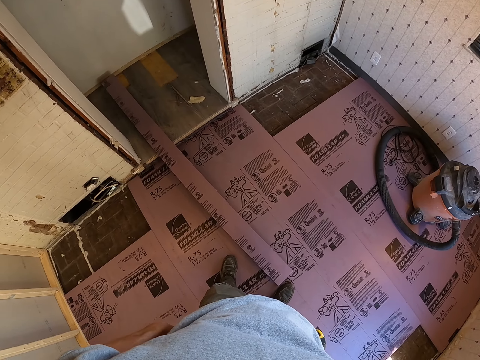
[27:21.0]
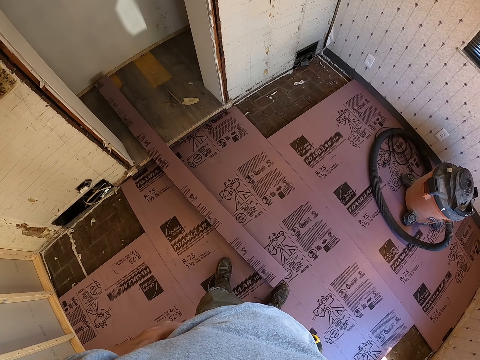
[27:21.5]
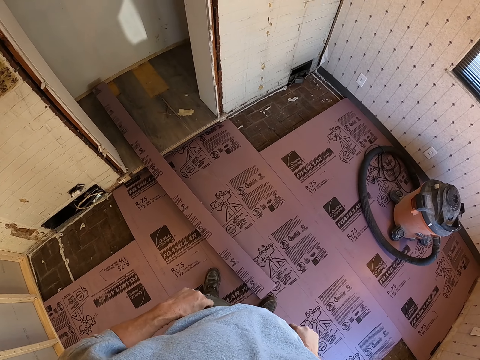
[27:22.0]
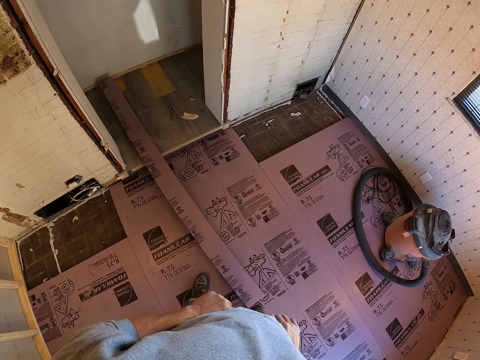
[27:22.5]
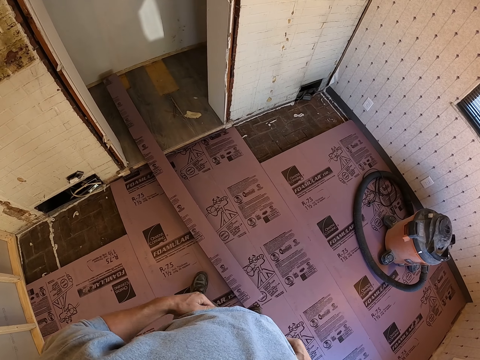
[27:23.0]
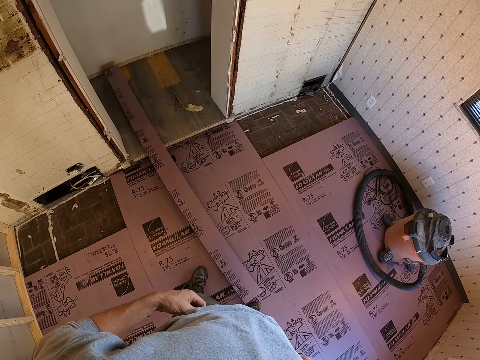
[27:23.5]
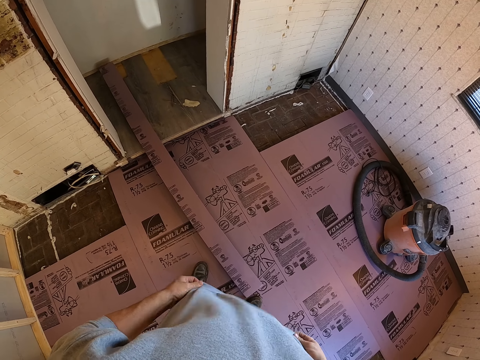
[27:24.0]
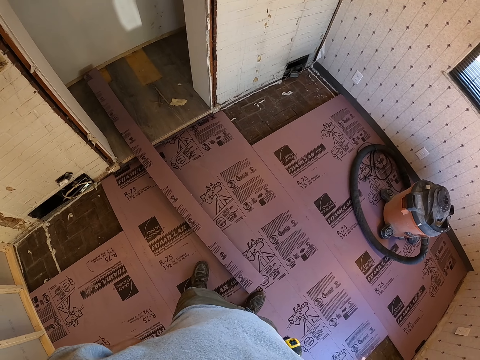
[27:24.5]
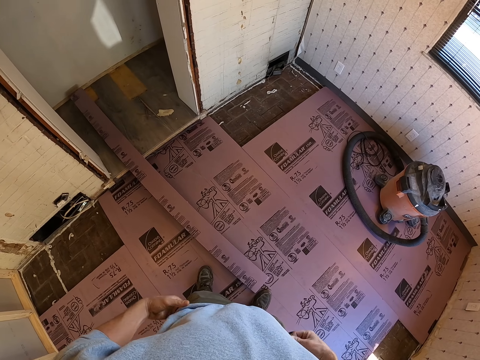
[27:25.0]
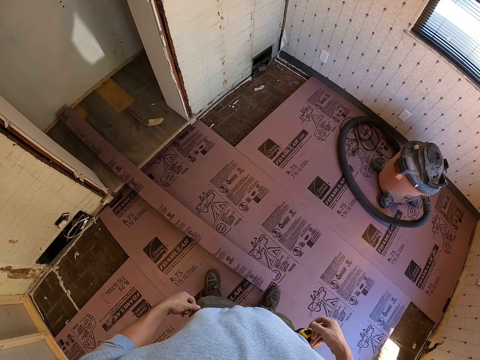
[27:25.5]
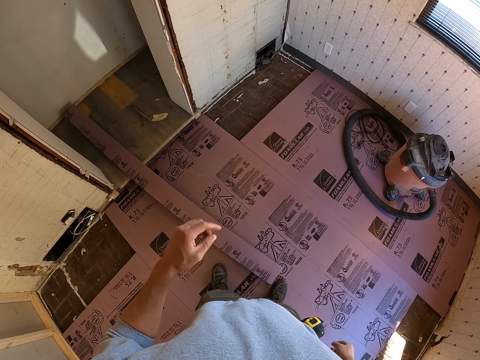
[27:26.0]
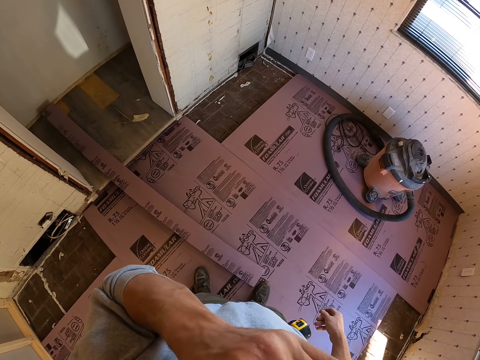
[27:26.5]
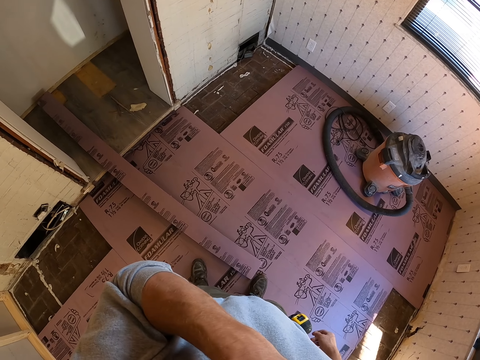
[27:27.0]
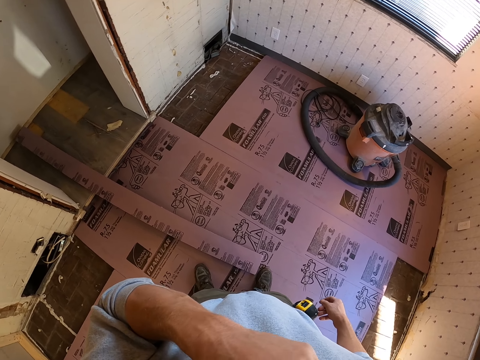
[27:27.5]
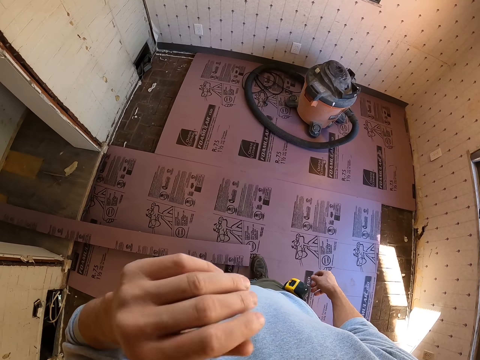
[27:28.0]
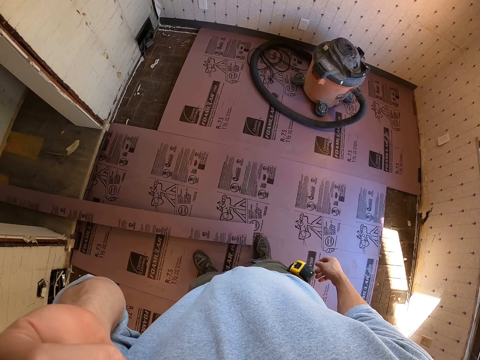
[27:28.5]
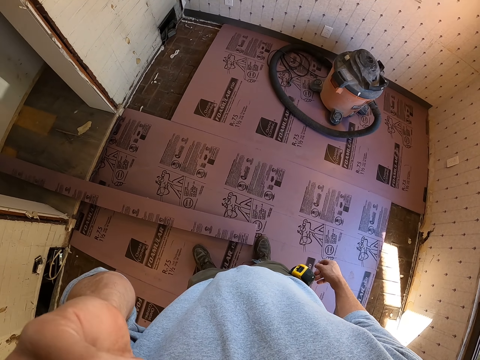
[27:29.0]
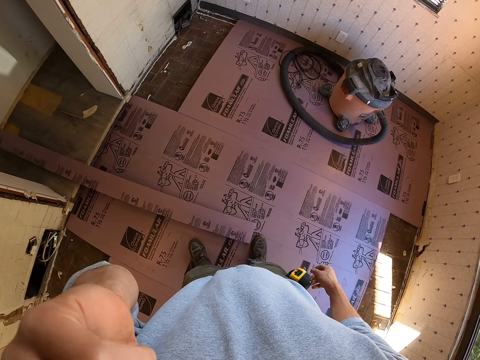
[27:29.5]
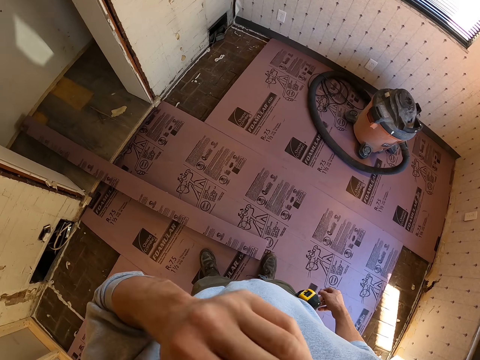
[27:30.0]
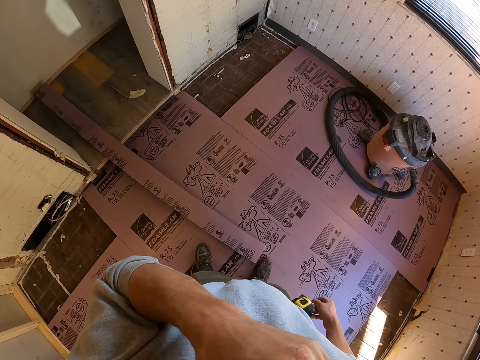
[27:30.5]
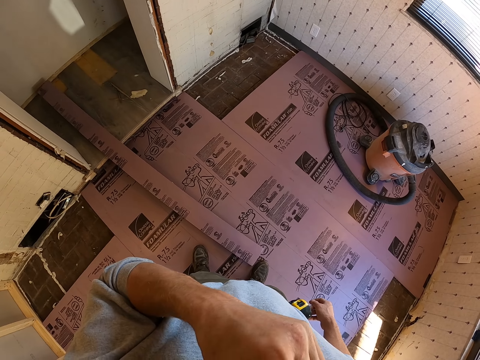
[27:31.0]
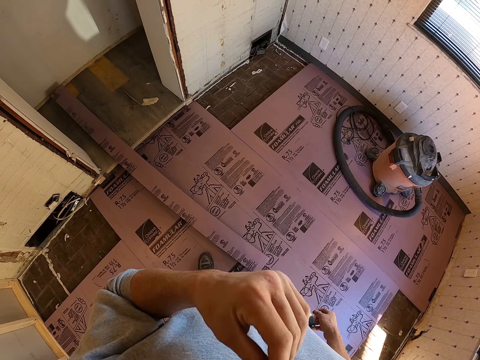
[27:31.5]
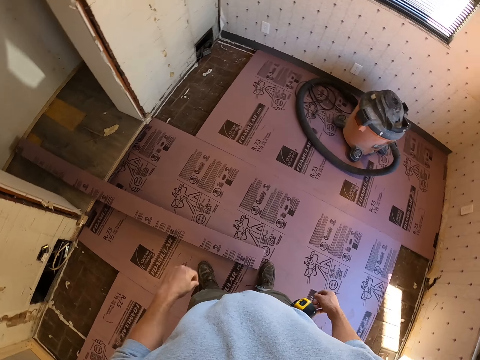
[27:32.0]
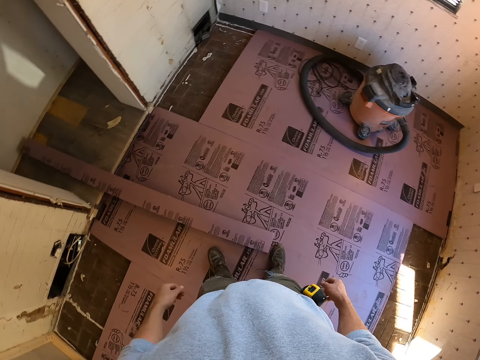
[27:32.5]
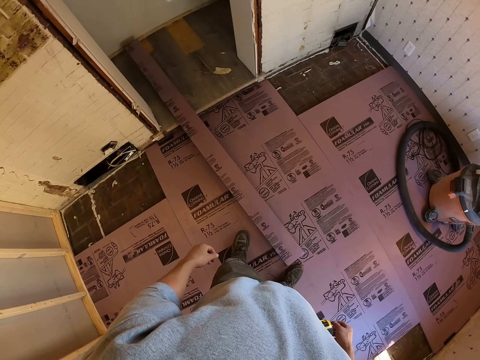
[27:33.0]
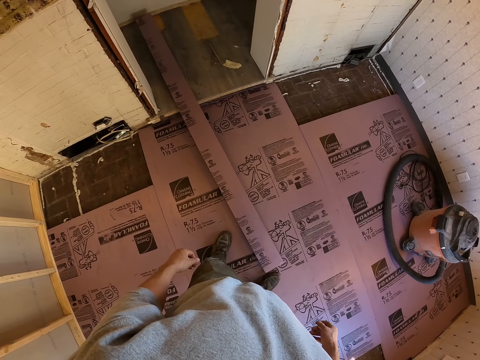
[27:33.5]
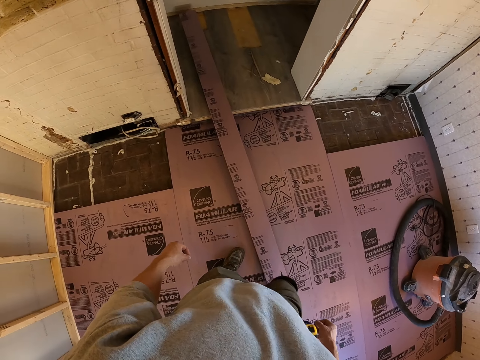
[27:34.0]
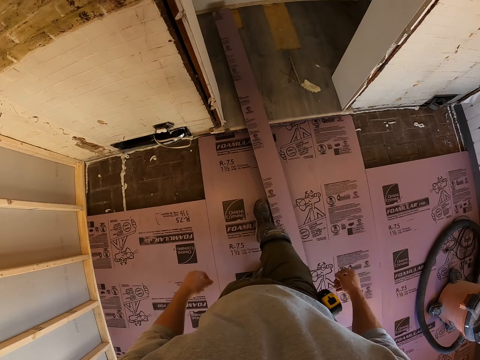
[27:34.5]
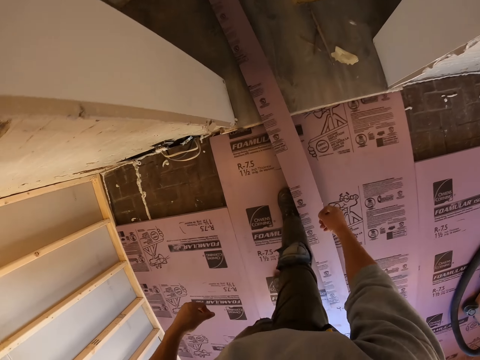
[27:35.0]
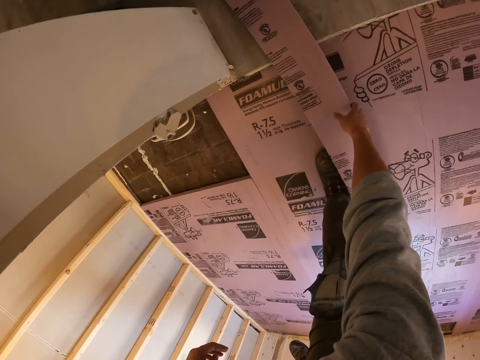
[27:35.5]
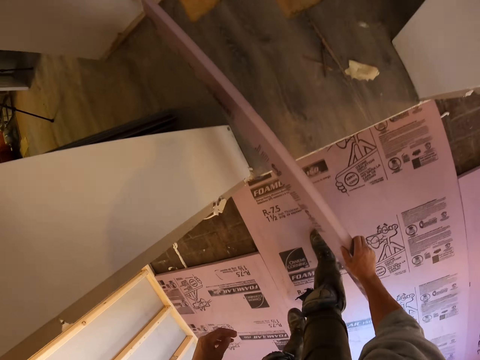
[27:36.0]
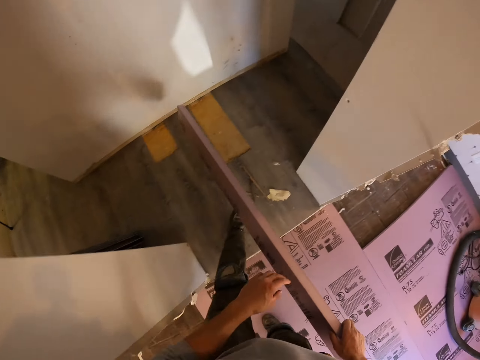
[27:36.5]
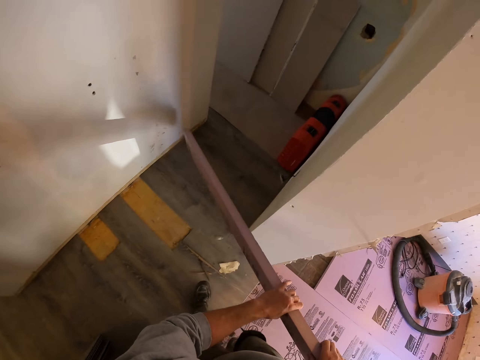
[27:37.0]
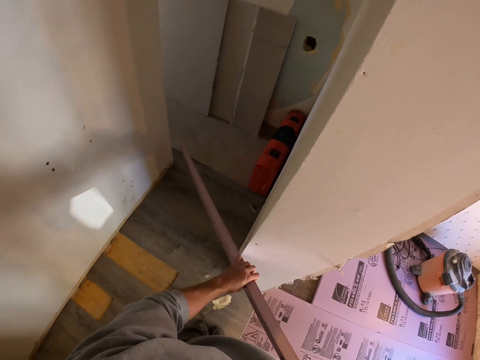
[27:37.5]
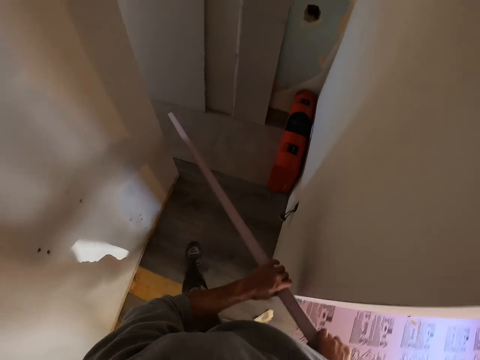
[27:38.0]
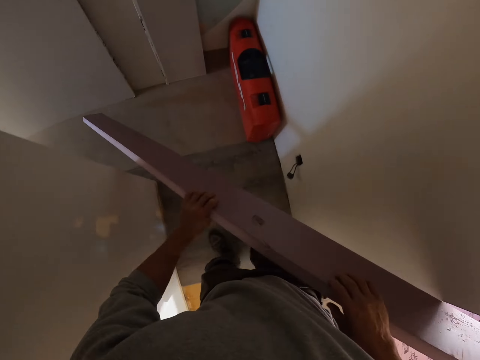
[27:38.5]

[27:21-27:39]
The camera wearer straightens the shirt. They lift the hand, move the hand, and look at the floor. They pick up the piece of cardboard or plywood. They hold the piece of cardboard. They walk in the room.

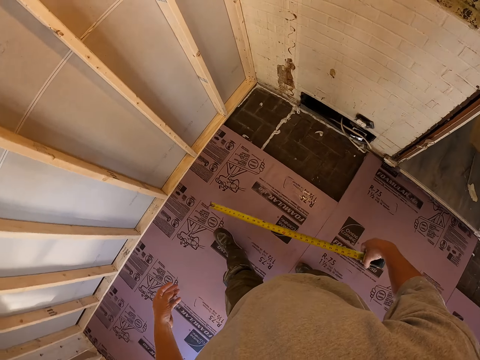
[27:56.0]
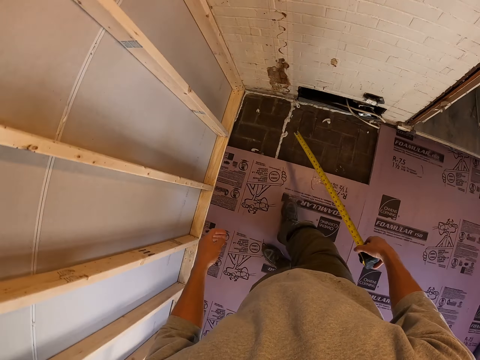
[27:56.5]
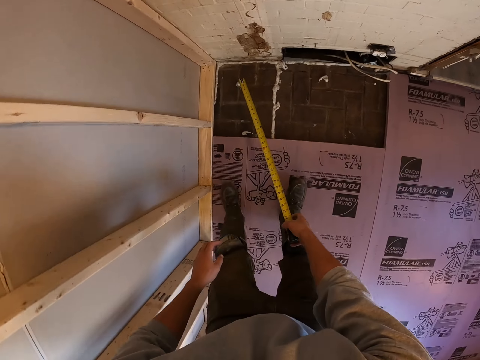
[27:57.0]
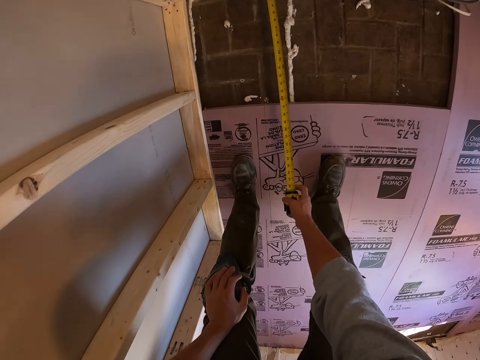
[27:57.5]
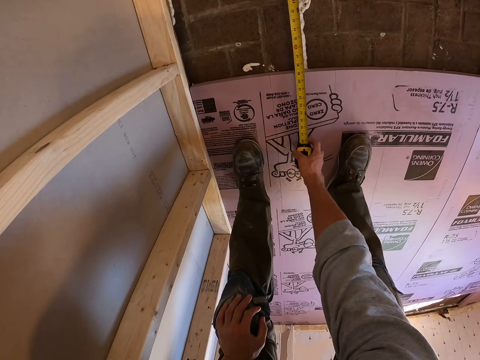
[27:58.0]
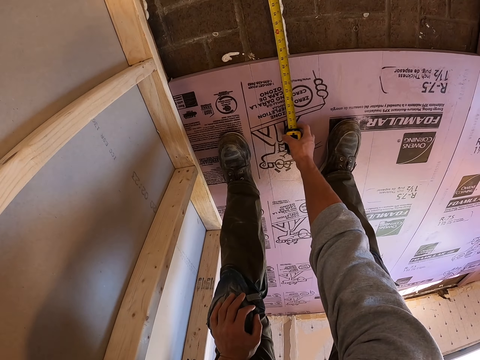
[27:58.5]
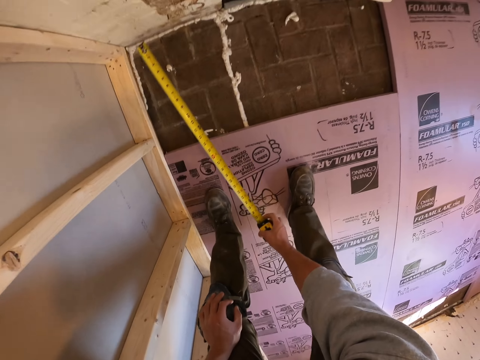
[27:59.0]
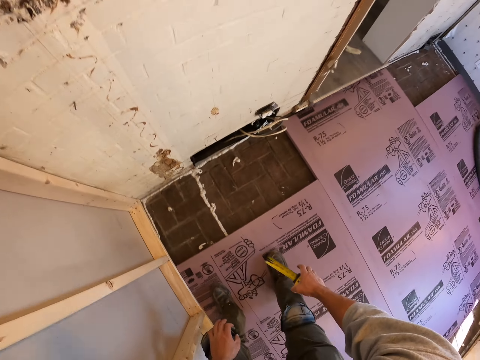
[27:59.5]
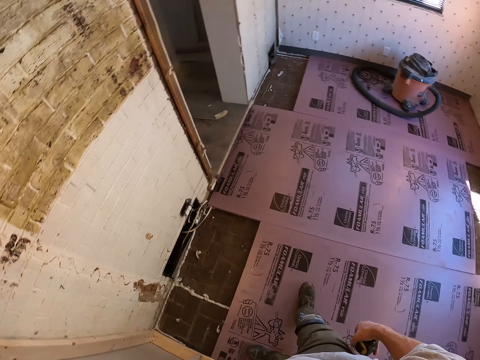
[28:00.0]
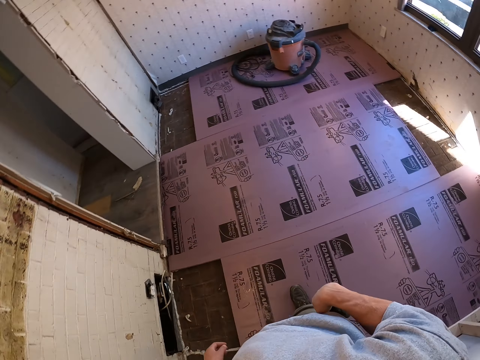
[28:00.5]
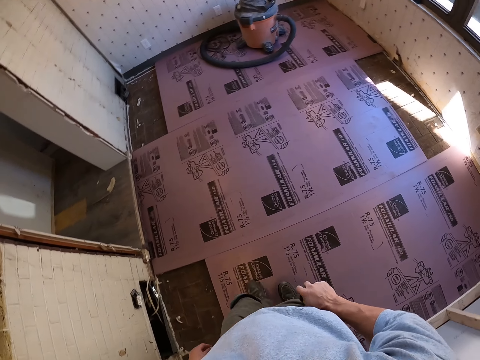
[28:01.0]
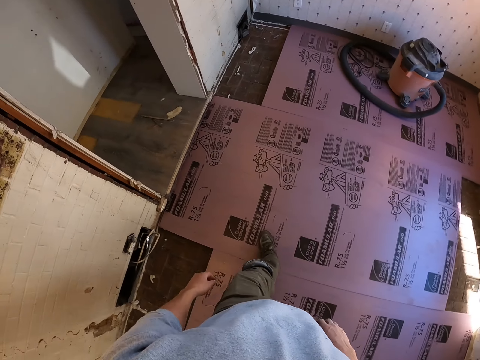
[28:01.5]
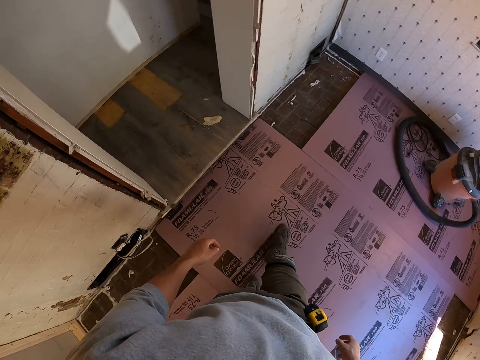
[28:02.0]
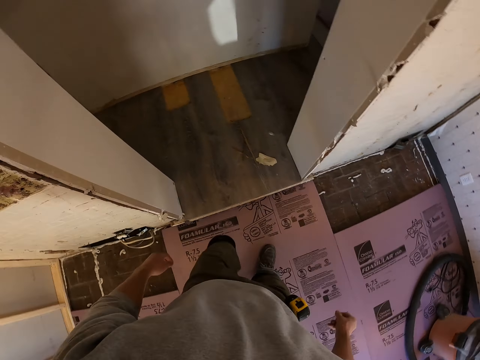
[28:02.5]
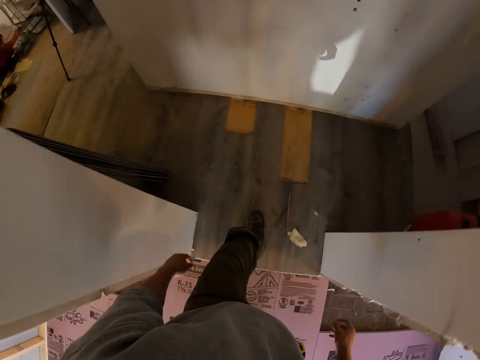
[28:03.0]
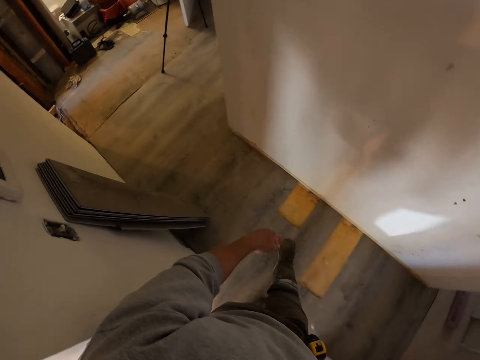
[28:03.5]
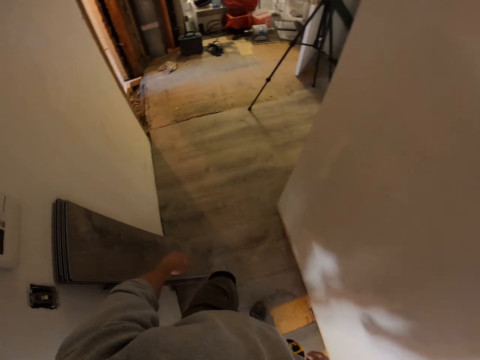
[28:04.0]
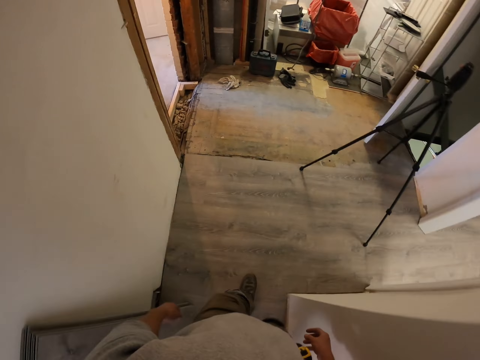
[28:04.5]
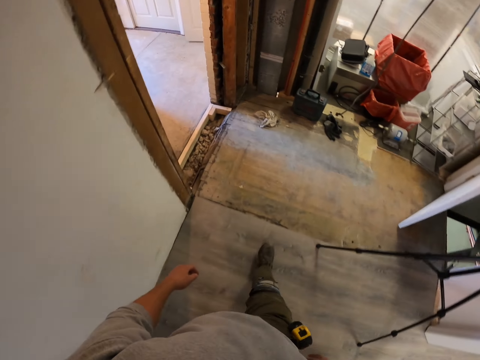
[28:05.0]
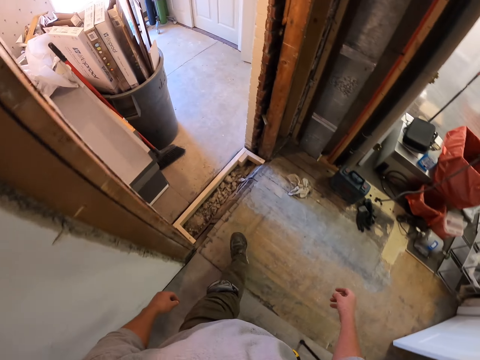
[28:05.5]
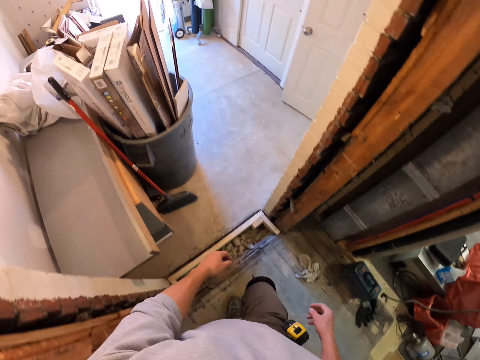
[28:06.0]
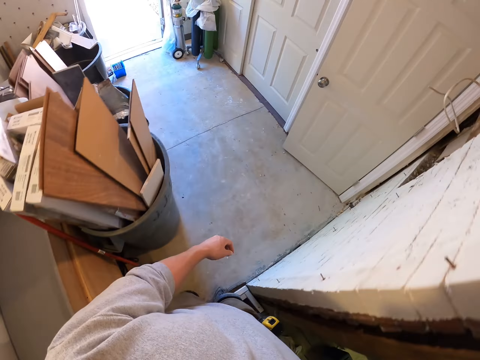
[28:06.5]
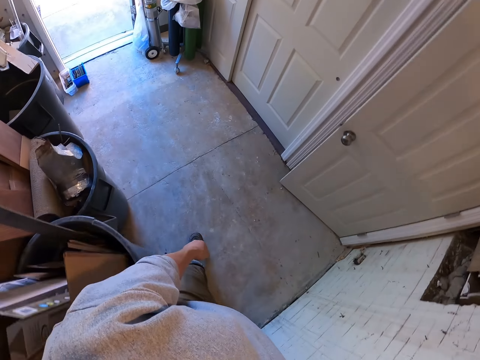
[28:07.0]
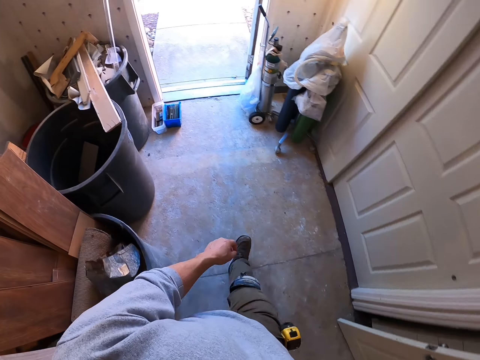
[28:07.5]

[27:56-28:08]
The camera wearer measures the floor. They hold the tape measure. They put the tape measure in the pocket. They walk toward the car.
